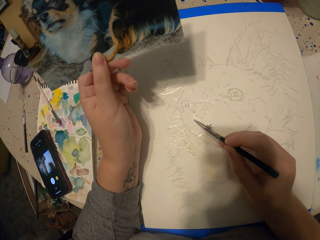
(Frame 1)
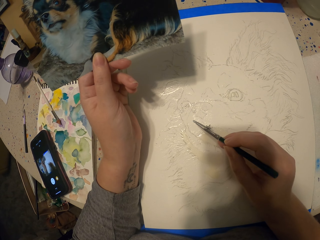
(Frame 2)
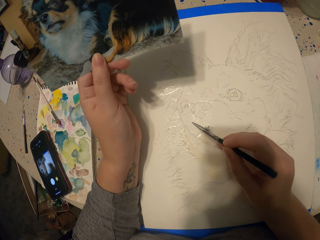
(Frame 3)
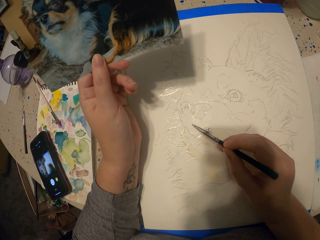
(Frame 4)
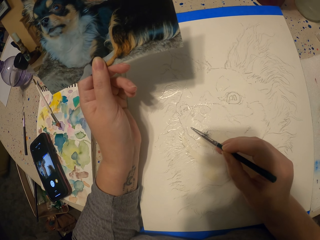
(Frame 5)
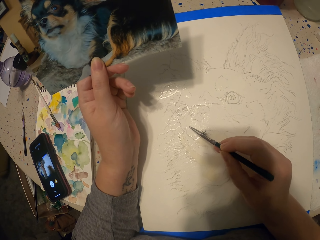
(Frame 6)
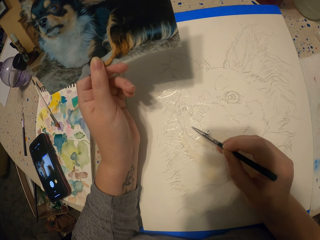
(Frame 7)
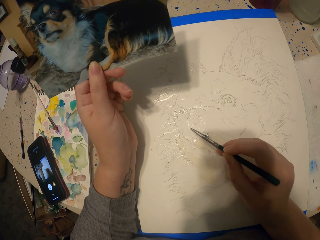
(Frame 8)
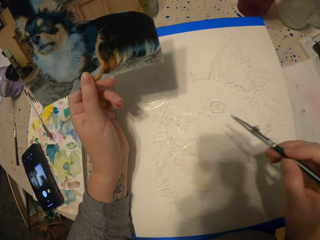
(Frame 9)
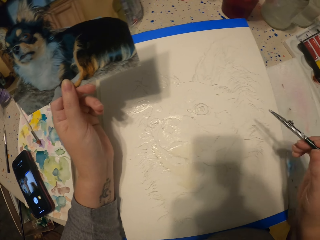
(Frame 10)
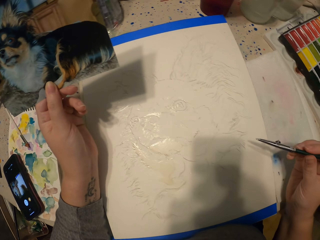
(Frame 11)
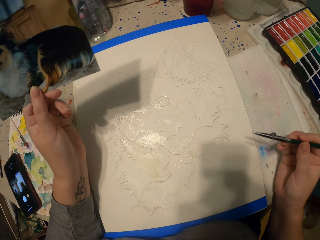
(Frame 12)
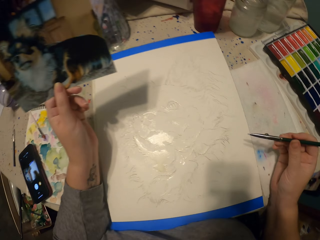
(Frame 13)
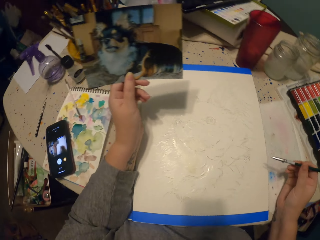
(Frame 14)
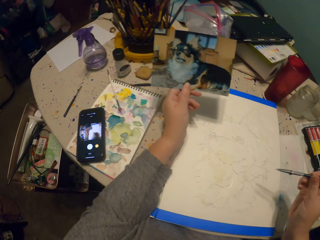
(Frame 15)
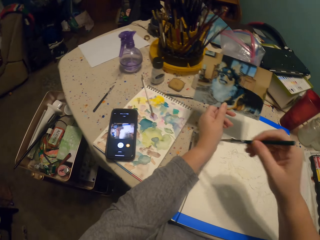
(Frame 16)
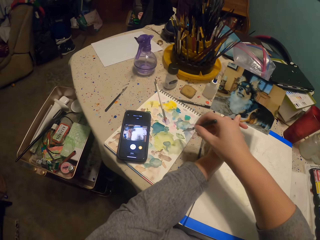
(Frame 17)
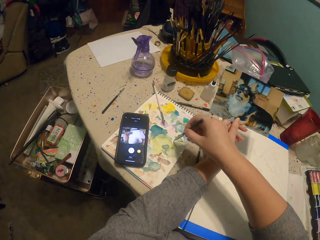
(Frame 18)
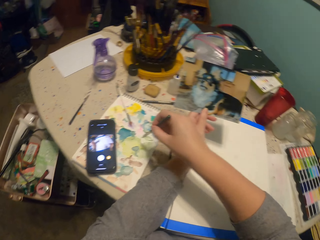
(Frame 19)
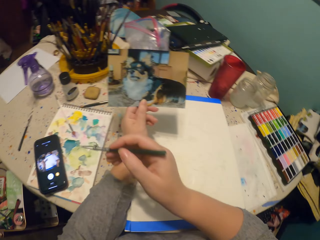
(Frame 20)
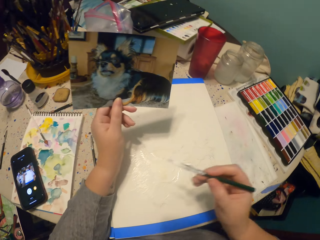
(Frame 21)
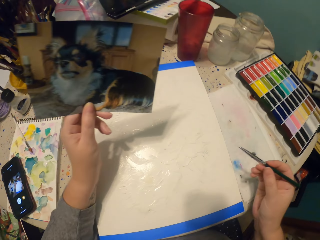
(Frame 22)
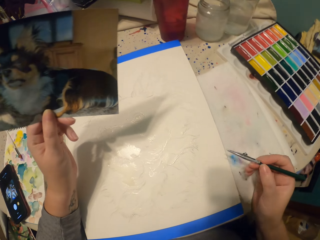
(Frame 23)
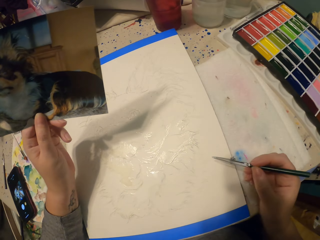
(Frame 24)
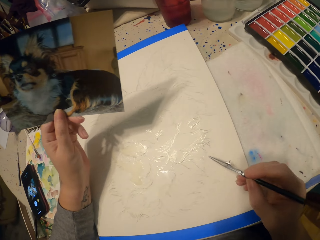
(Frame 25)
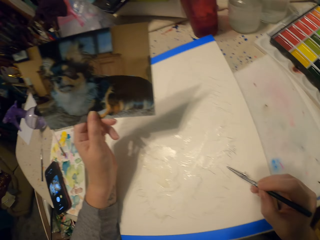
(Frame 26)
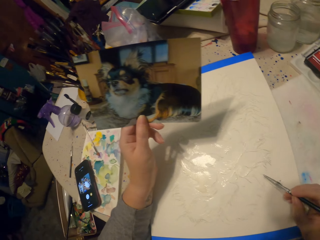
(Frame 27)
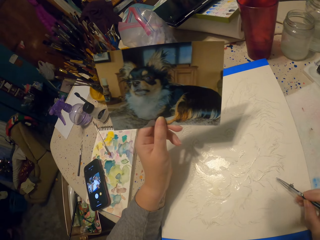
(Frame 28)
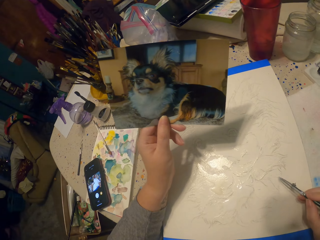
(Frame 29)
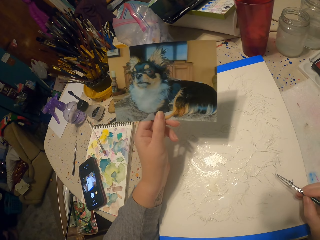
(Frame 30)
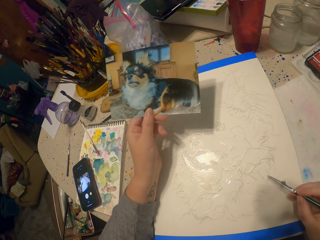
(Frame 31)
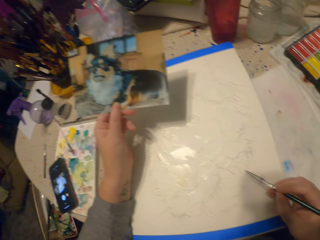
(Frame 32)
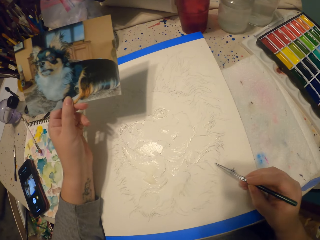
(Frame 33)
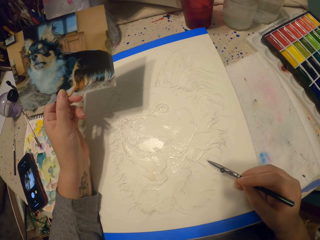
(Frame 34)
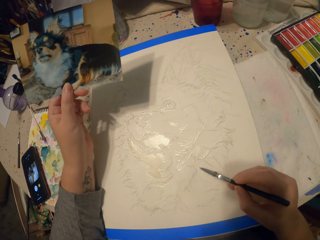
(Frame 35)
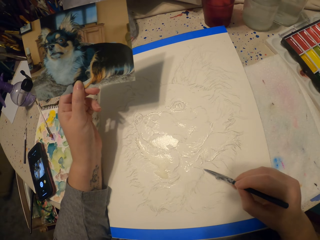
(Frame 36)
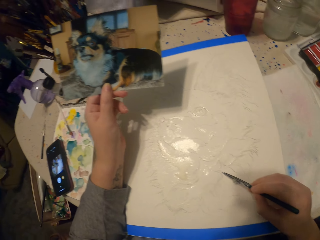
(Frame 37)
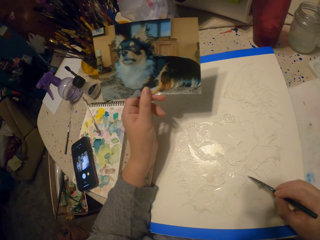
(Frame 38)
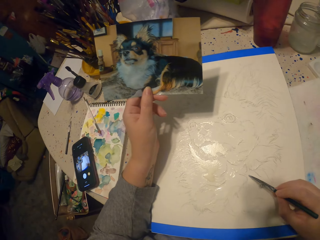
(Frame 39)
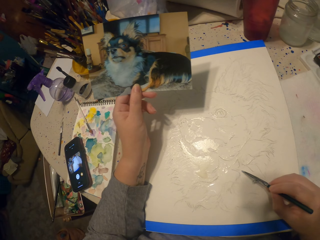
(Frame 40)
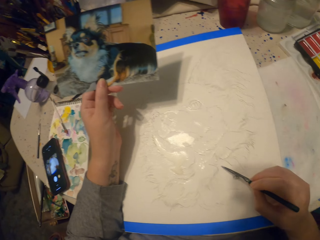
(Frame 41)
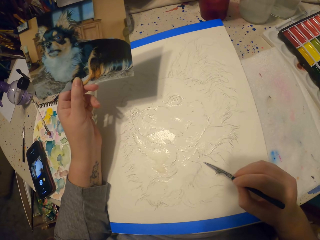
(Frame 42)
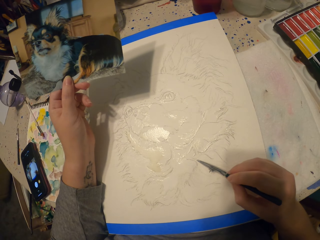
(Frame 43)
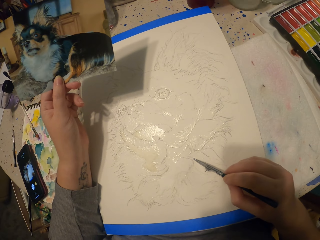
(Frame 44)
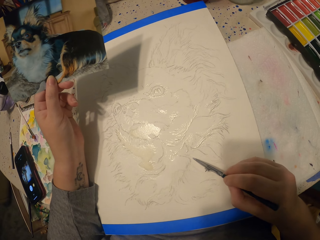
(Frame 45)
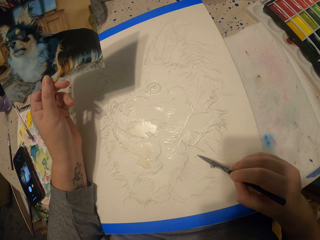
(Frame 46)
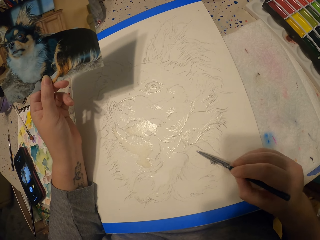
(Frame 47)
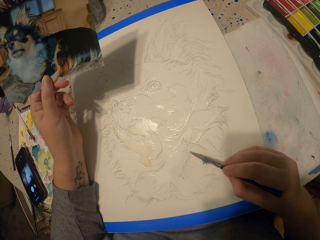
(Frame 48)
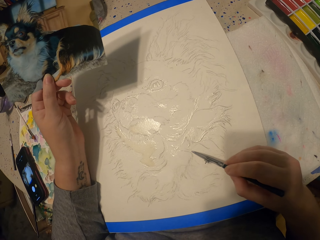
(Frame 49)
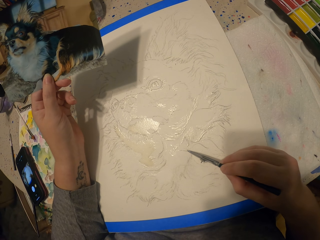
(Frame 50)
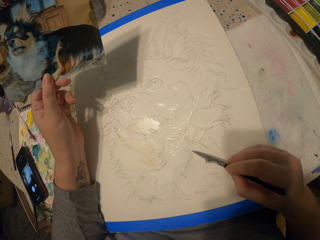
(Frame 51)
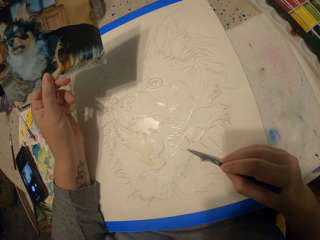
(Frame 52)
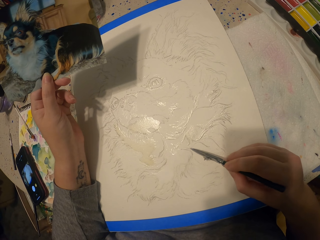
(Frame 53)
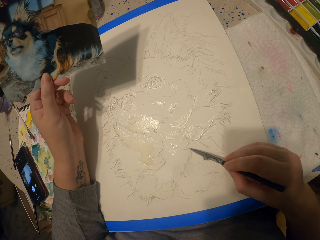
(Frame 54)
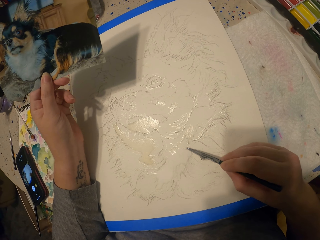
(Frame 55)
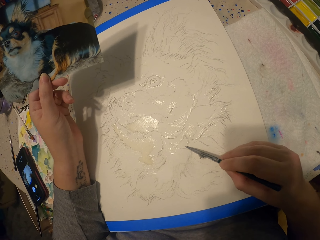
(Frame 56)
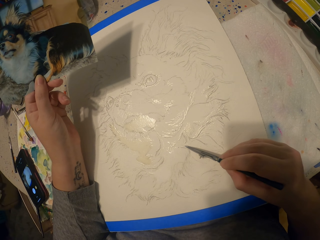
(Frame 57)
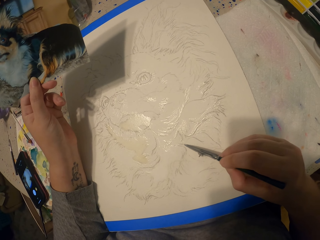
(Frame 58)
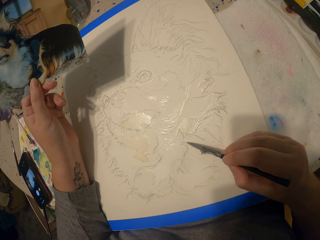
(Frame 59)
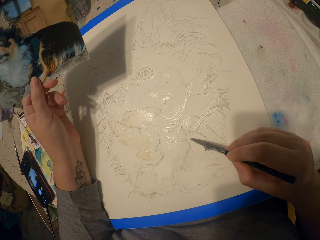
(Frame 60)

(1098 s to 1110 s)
The camera wearer puts the pen on the paint. They scoop paint. They paint a picture.

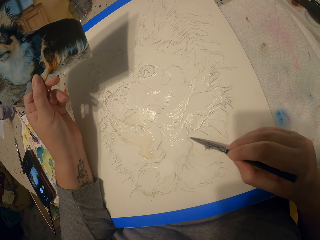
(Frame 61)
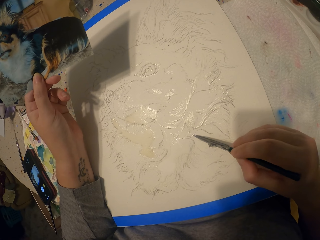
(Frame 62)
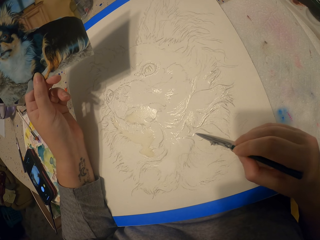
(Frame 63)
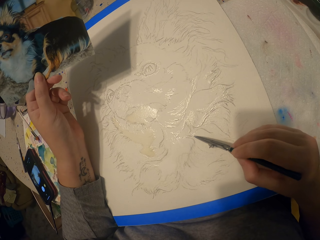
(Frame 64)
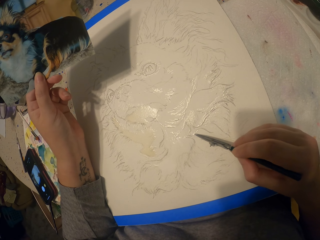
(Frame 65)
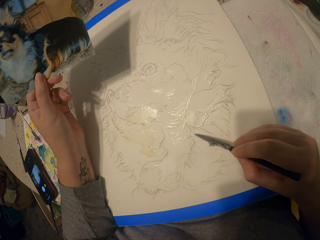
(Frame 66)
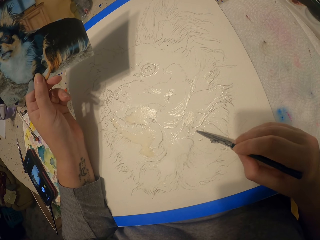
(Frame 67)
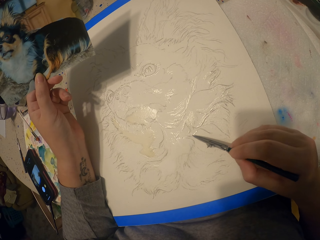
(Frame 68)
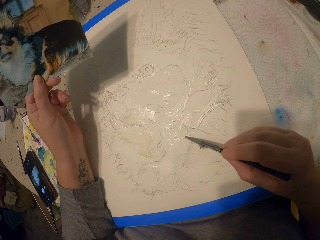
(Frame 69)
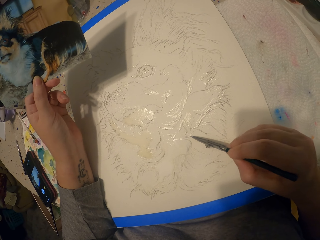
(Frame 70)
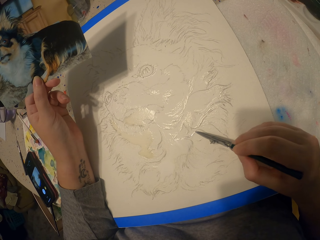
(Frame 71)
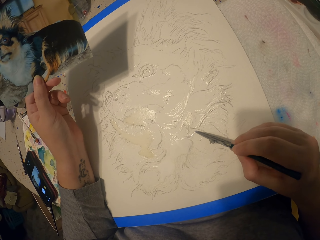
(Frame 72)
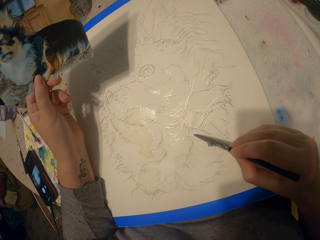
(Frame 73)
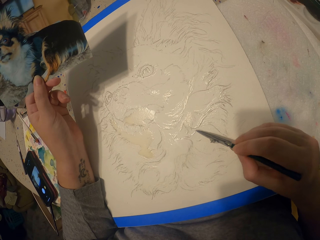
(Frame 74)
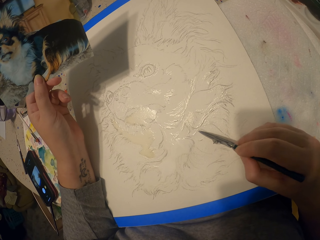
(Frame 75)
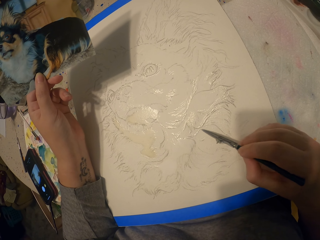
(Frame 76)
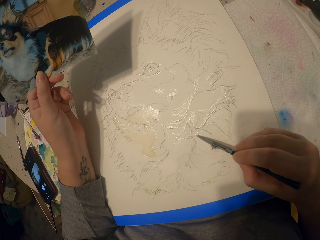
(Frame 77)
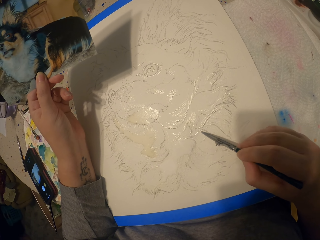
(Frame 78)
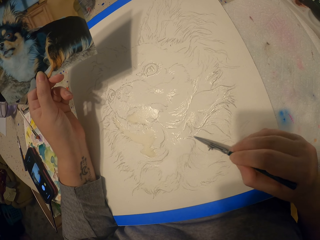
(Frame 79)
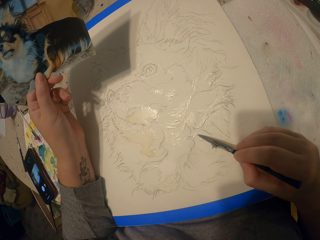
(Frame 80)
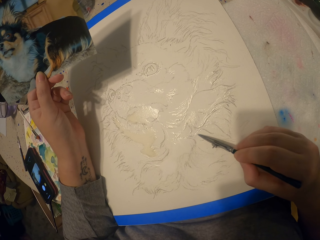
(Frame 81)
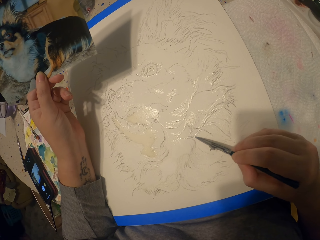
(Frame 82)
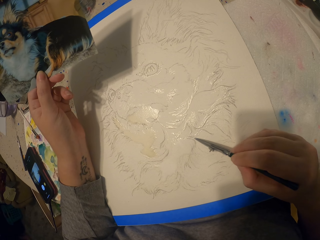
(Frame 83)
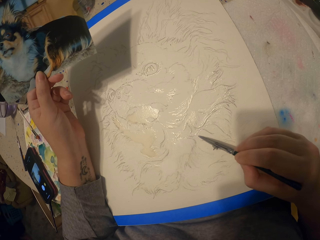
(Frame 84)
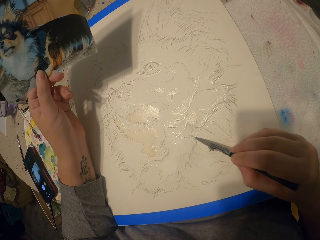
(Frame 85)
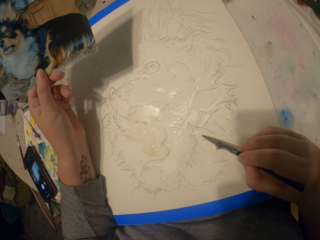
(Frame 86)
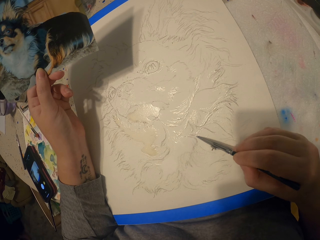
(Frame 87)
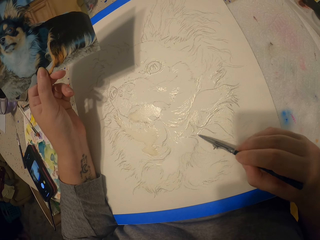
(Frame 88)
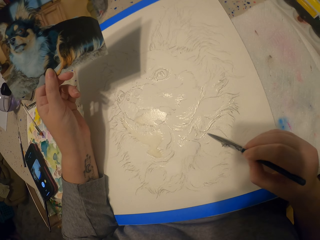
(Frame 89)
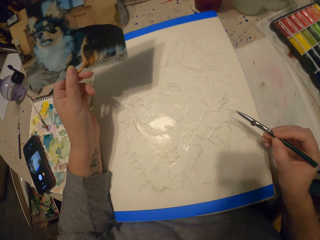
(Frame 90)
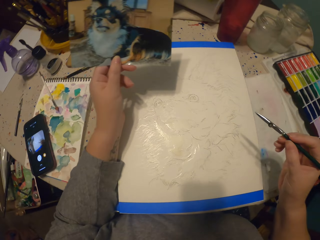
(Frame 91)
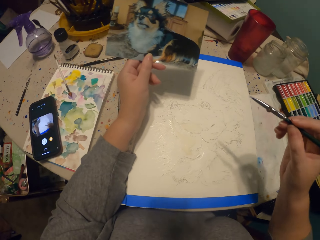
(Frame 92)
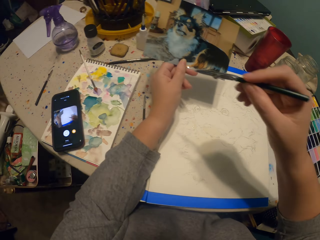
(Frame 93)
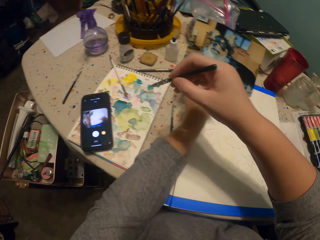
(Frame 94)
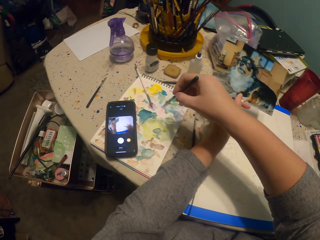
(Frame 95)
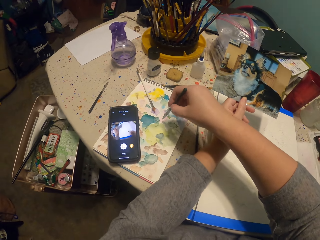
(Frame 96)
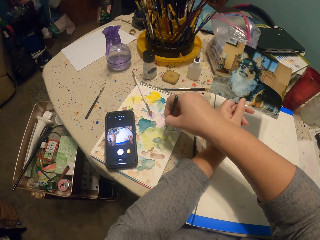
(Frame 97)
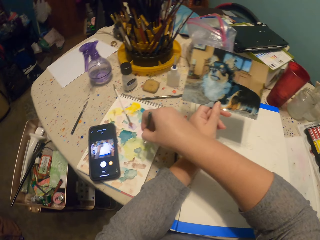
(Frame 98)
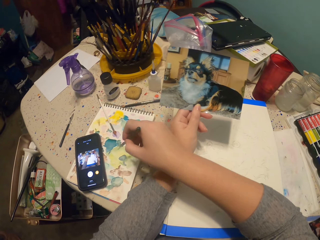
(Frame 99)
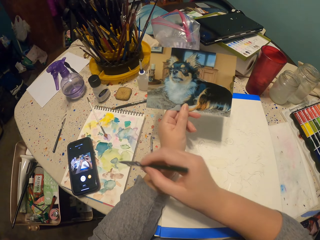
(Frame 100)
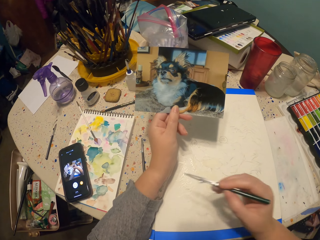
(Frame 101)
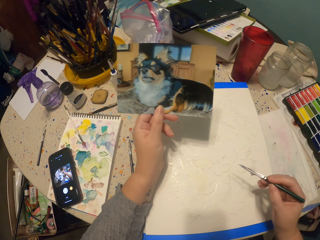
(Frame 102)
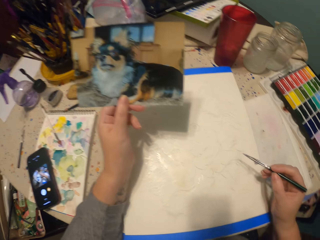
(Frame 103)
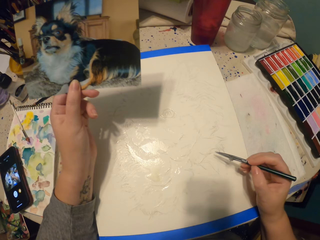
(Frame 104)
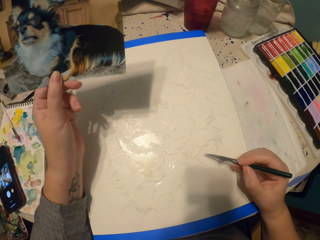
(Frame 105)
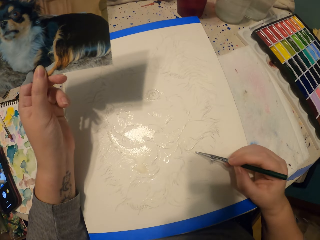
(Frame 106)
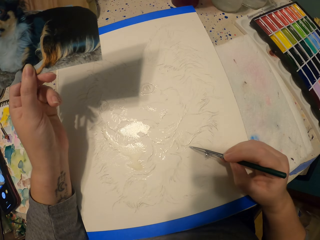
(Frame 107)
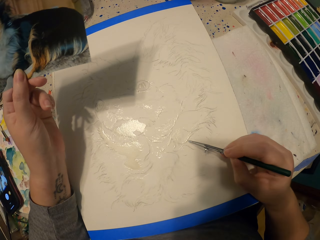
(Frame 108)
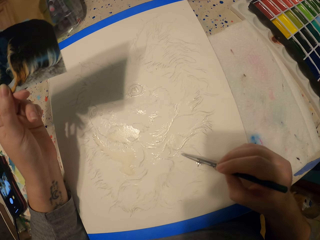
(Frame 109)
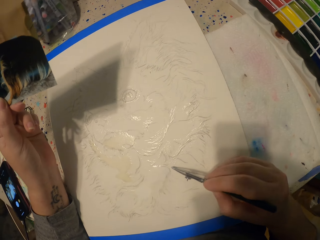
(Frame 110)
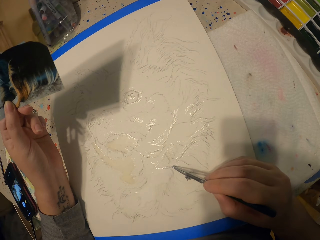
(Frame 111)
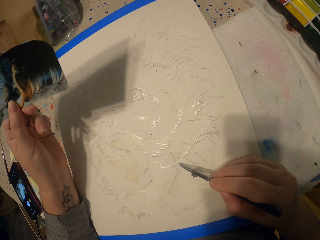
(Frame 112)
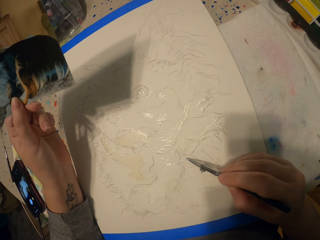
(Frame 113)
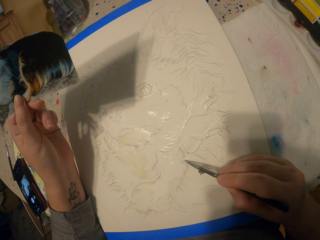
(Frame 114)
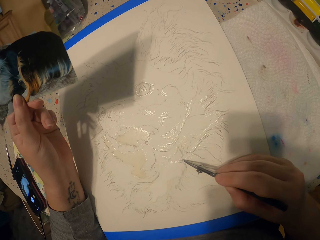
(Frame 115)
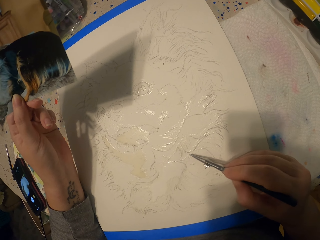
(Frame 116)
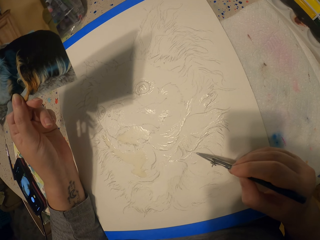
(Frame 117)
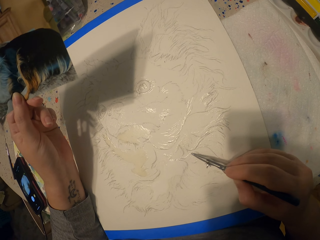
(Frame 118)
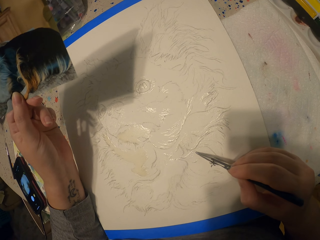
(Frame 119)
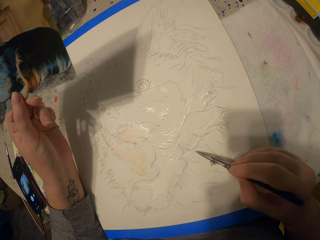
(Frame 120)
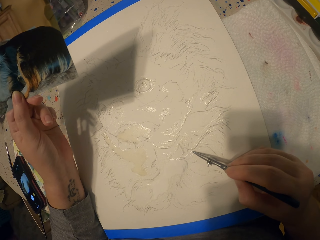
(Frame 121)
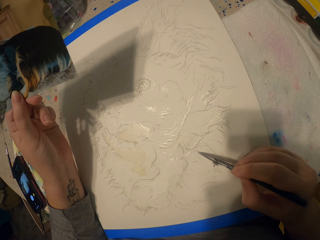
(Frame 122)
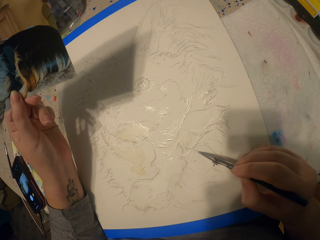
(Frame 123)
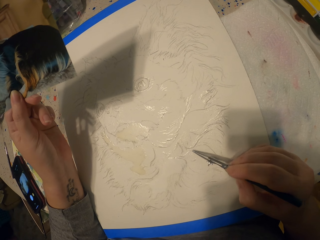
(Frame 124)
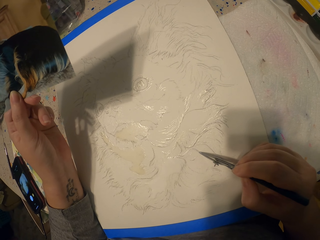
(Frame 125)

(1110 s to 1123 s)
The camera wearer scoops paint. They put the pen on the paint. They paint a picture.
